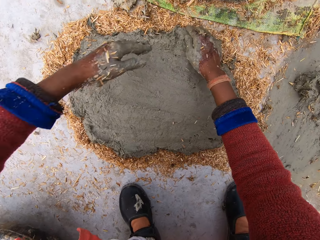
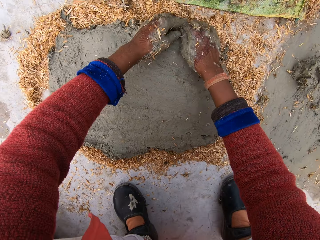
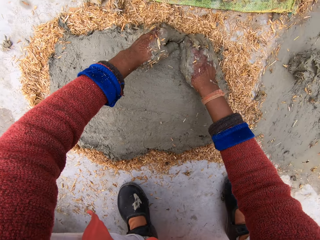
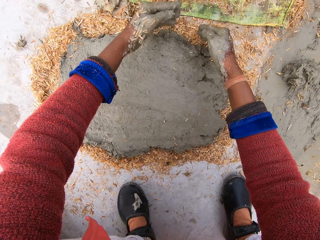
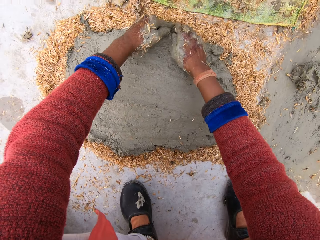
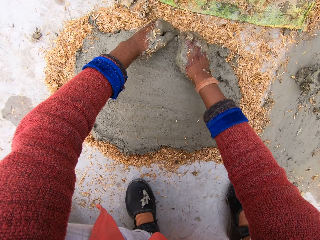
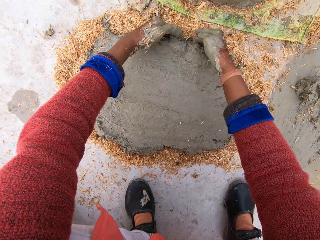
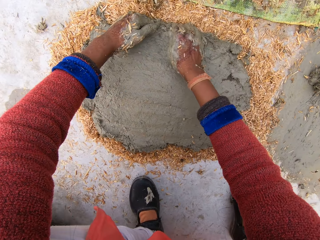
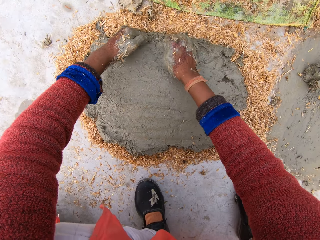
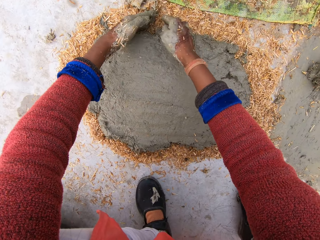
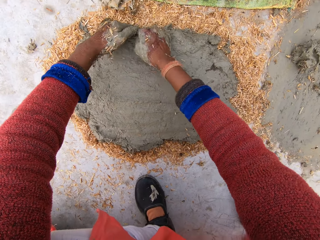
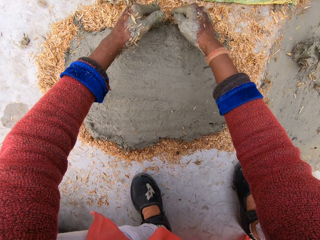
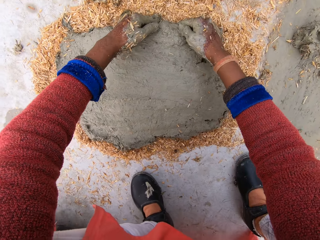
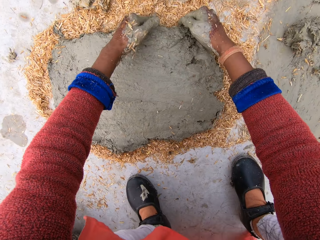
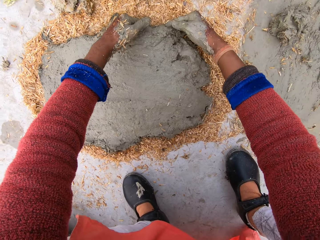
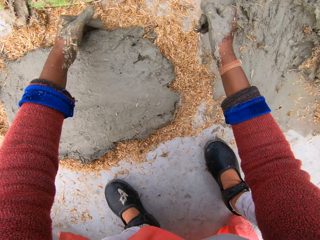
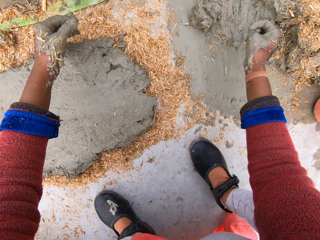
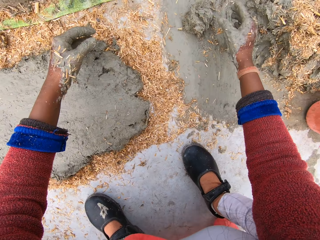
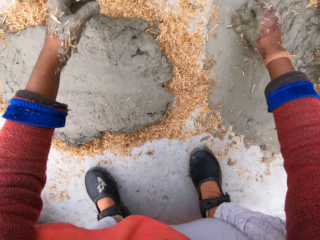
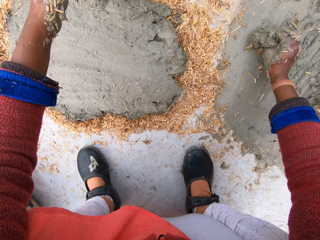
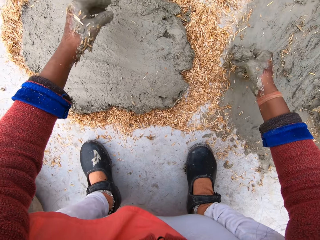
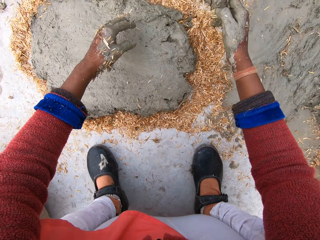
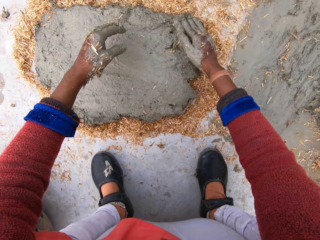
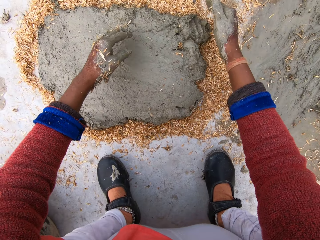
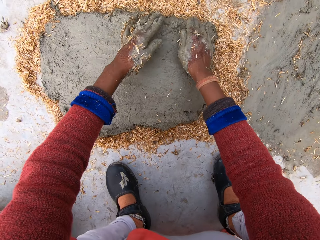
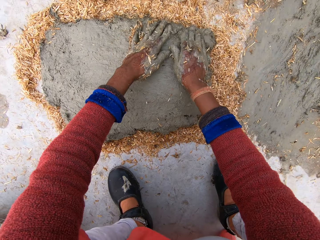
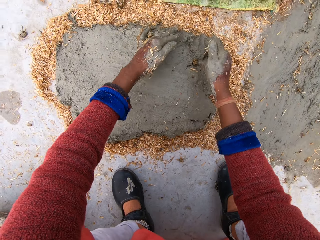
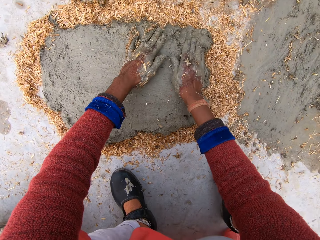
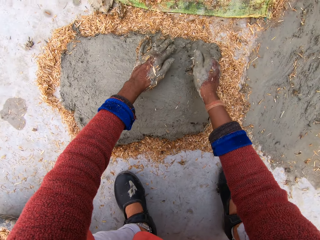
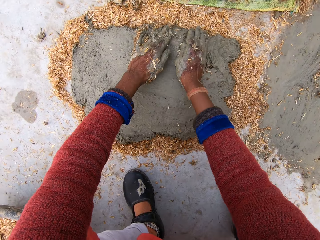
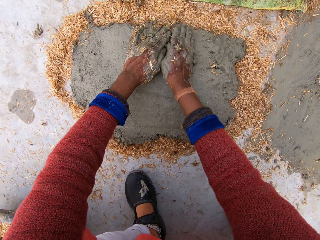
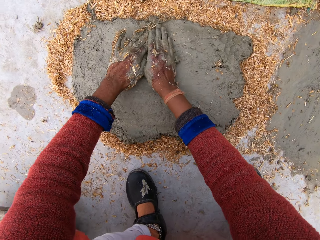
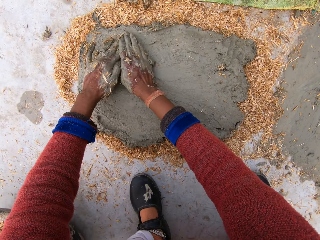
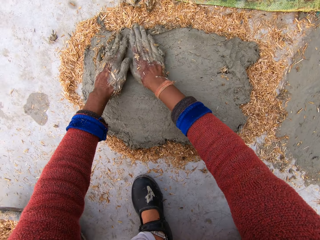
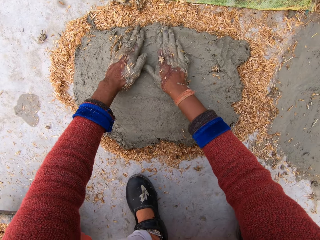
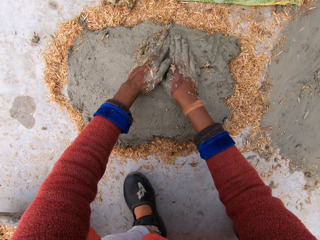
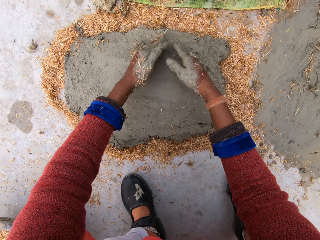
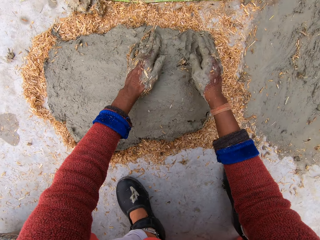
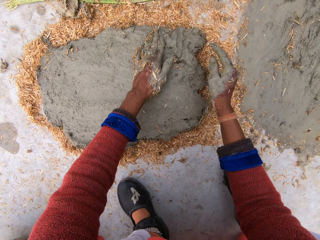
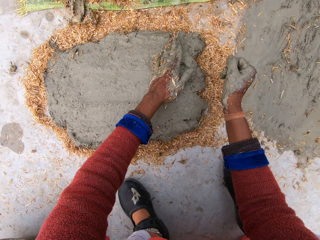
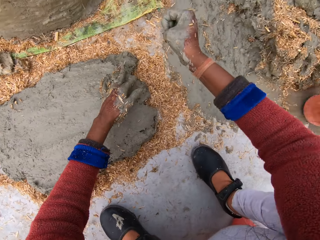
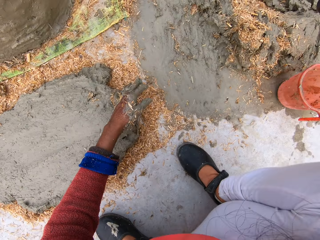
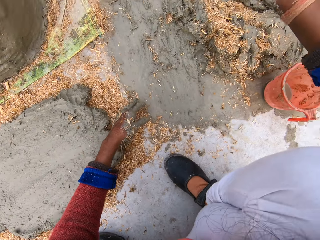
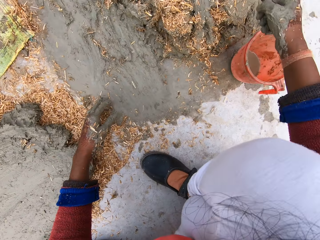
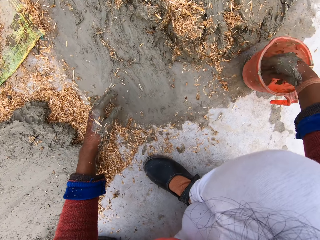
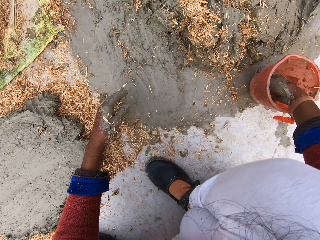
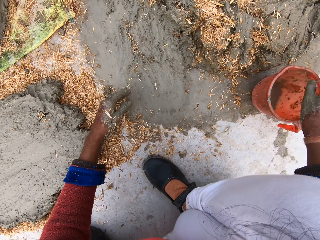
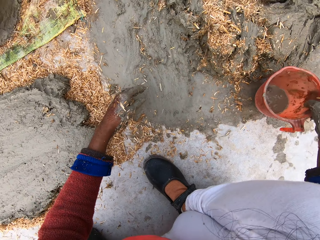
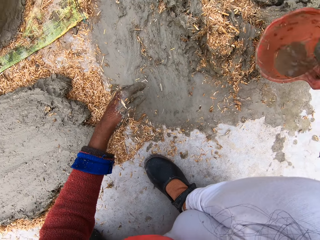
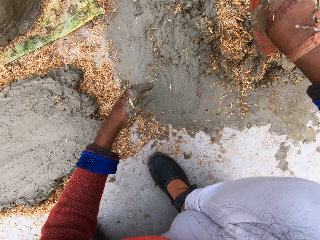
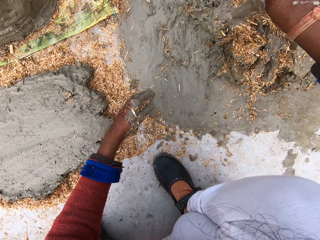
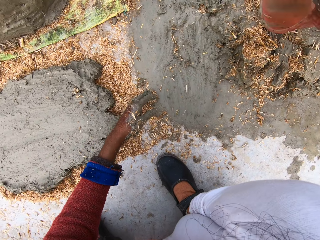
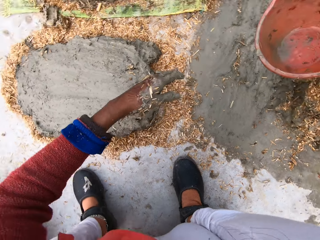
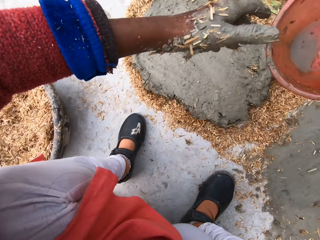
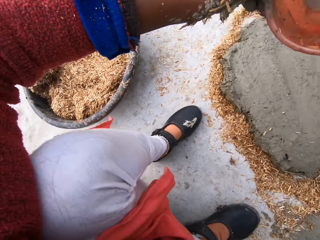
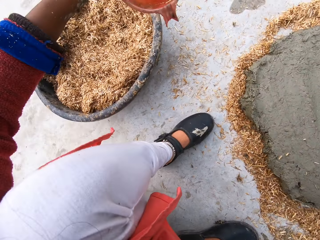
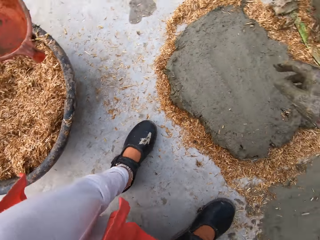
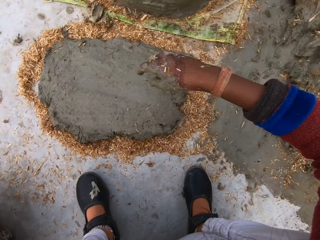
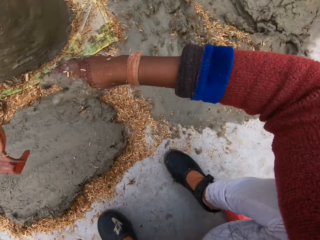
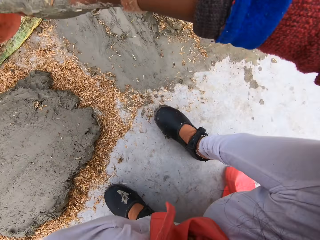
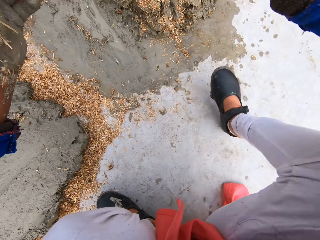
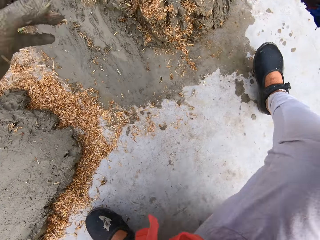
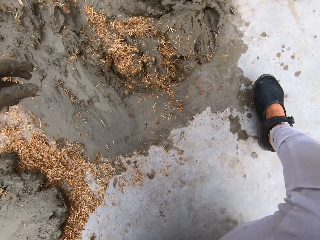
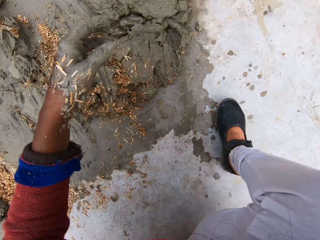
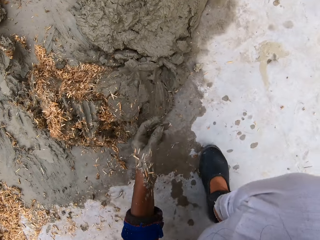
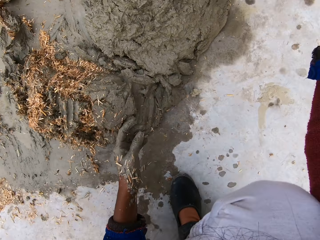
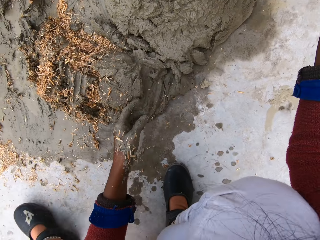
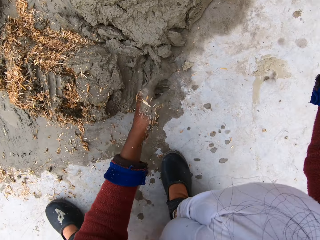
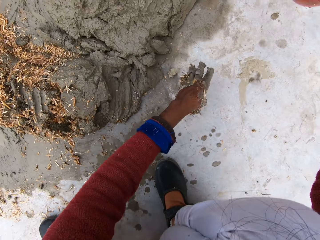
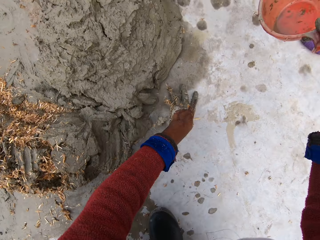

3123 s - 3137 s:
The camera wearer presses clay soil repeatedly. She picks up clay on the floor with her right hand. She pastes the clay portion on the sawdust. She slides her hands over the clay on the sawdust. She presses the clay soil. She wipes a hand across the clay soil. She wipes a hand across the clay soil again. She dips her right hand in the cup of water on the floor. She removes her hand from the cup. She picks up the cup with her right hand. She pours water from the cup on the clay on the floor. She passes the cup from her right hand to her left hand. She passes the cup from her left hand to her right hand. She moves around.

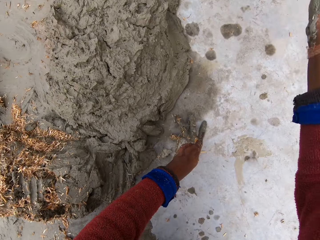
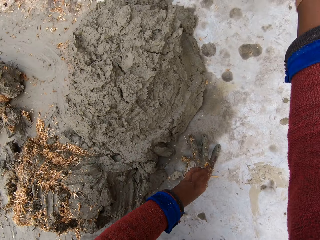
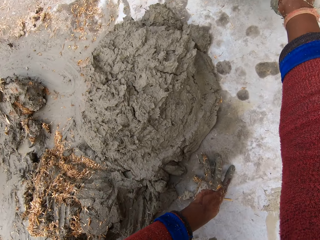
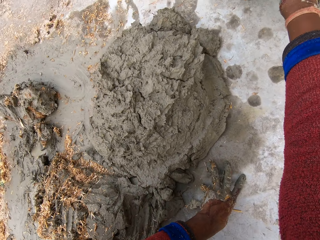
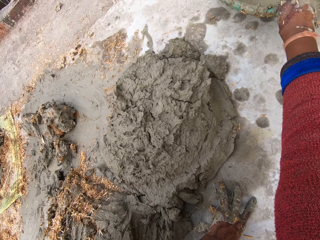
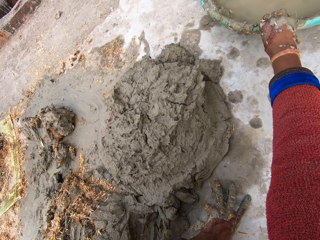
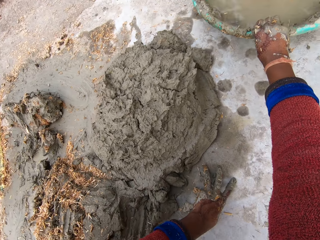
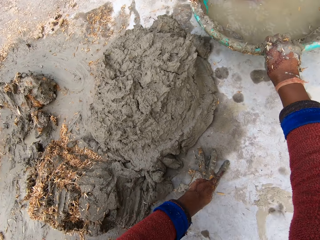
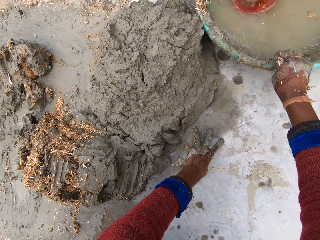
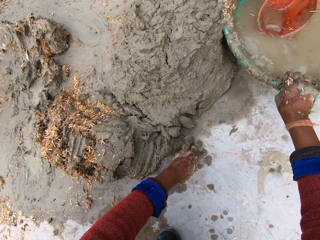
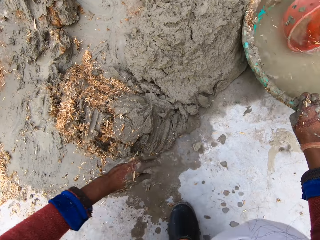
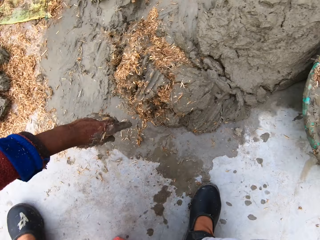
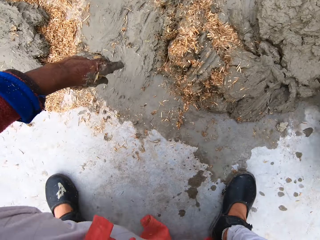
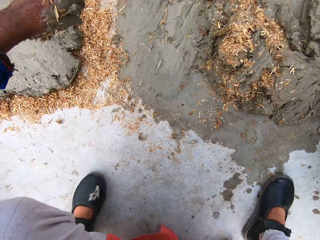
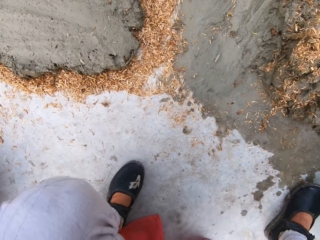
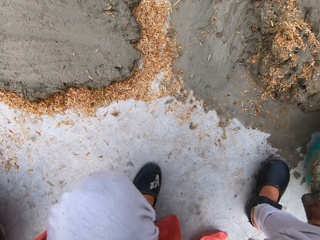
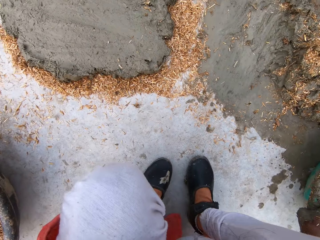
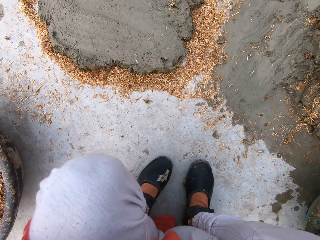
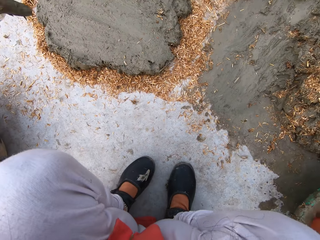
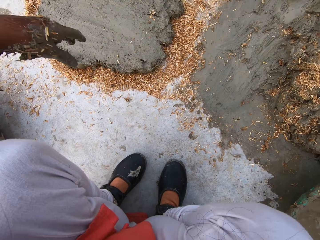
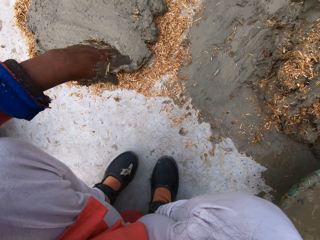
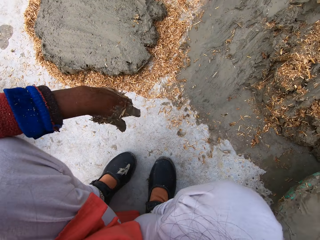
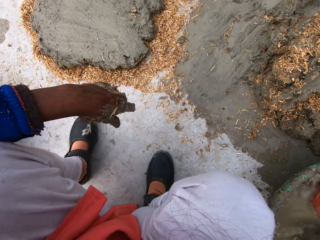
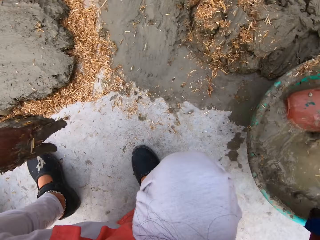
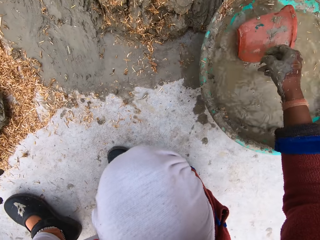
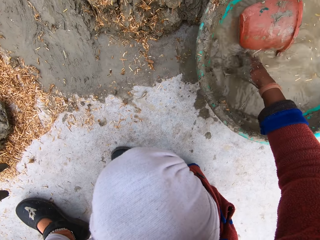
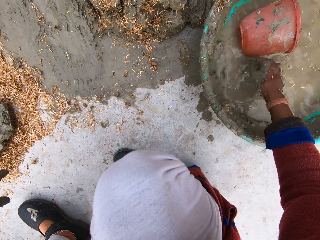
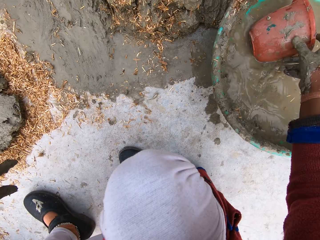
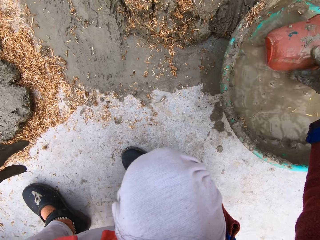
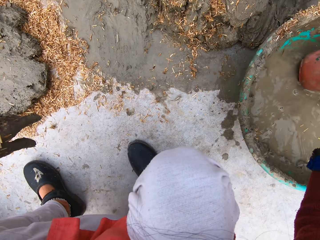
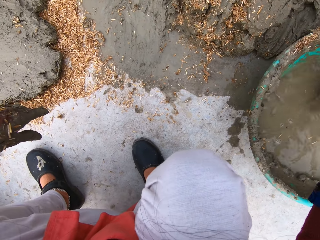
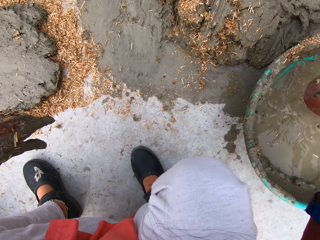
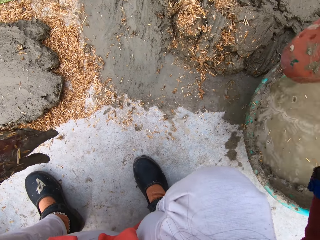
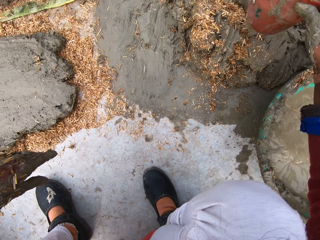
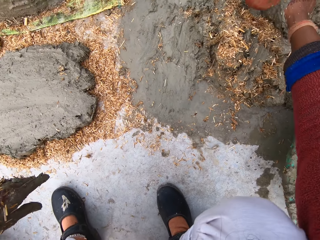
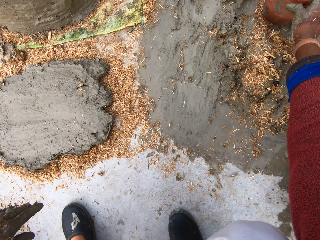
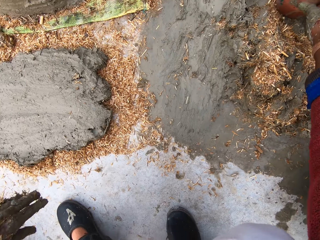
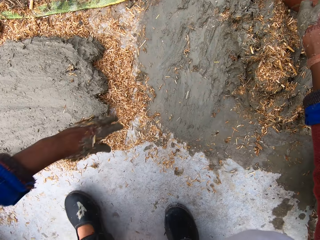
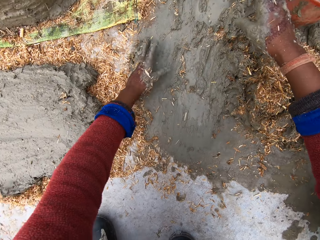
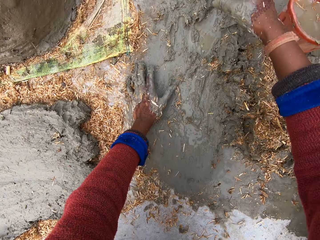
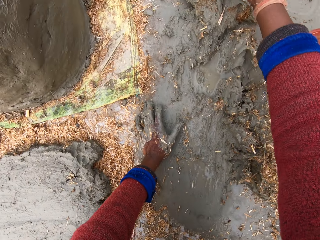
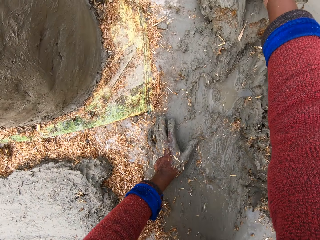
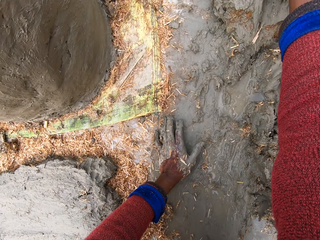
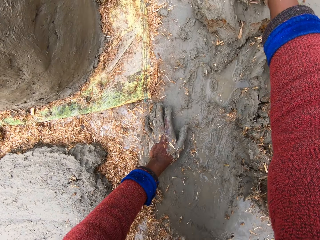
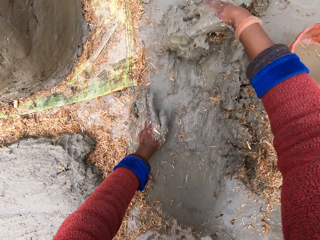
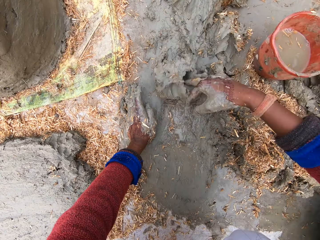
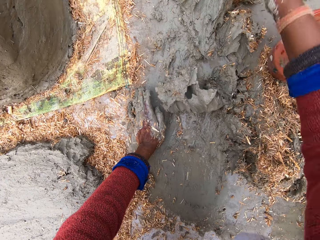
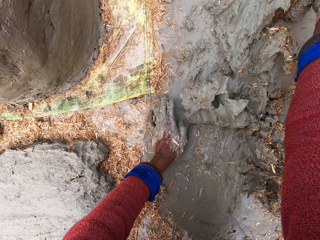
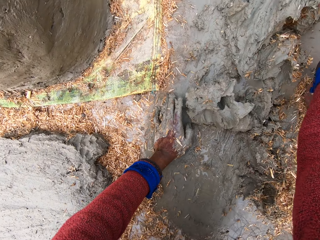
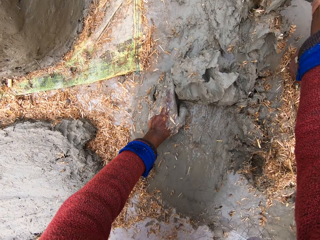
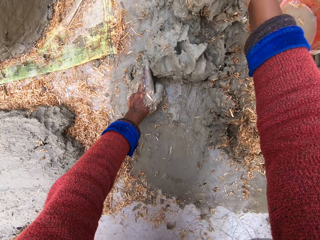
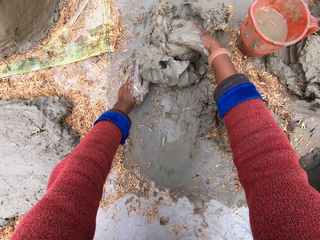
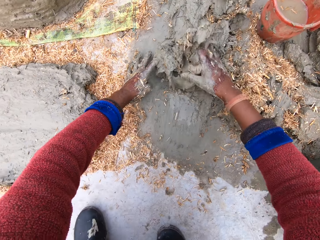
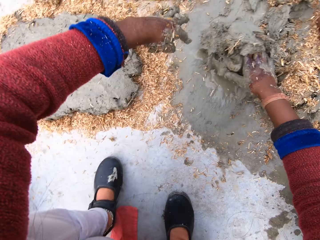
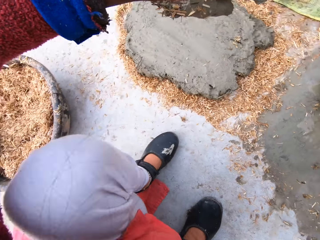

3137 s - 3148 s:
The camera wearer drops the cup in a bucket of water. She drags the bucket of water towards the clay with her right hand. She puts her right hand in the water. She takes water with the cup in the bucket. She puts the cup on the heap of clay on the floor. She drags clay towards herself with her right hand. She pulls the clay soil again.
